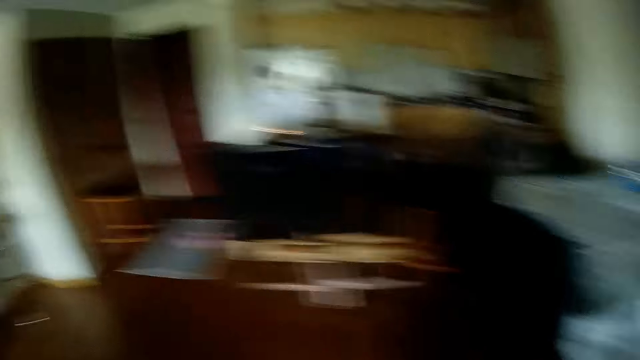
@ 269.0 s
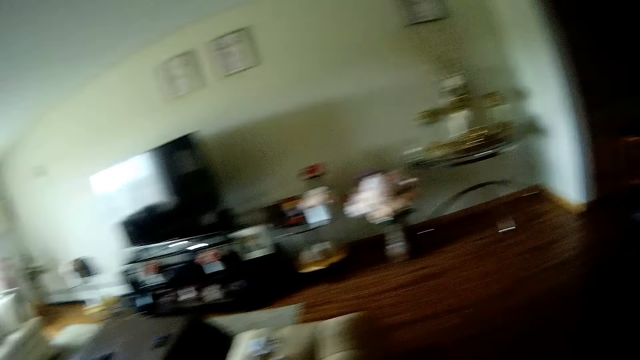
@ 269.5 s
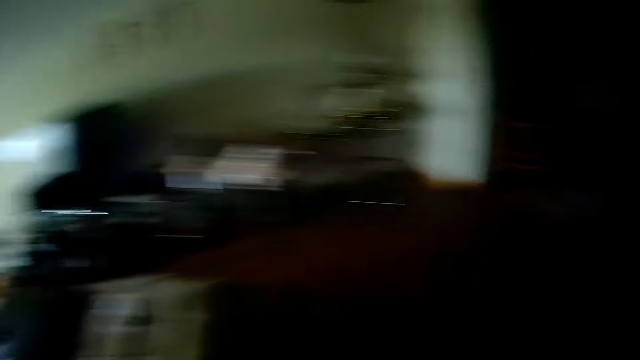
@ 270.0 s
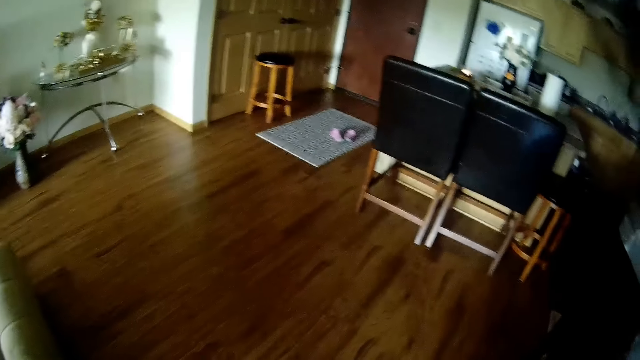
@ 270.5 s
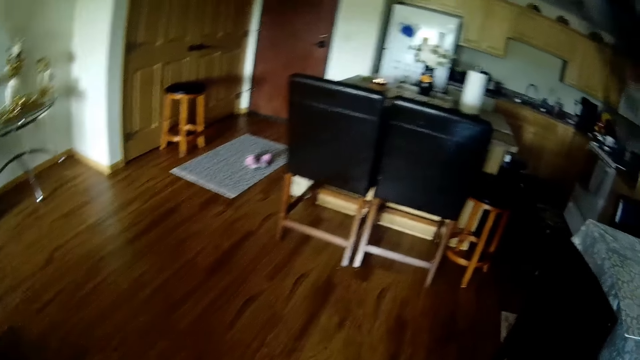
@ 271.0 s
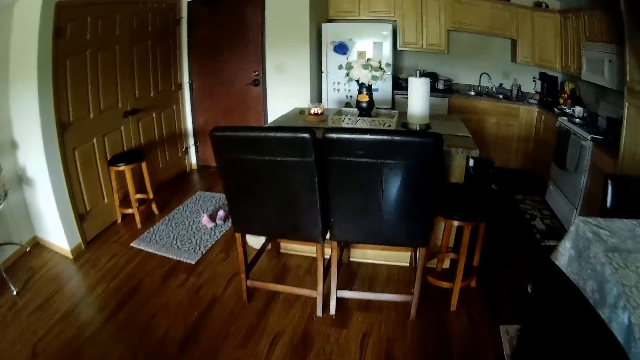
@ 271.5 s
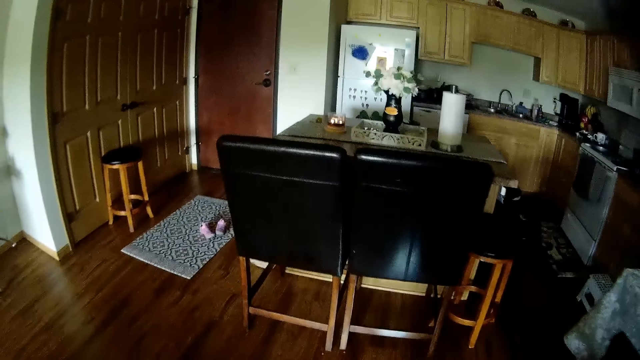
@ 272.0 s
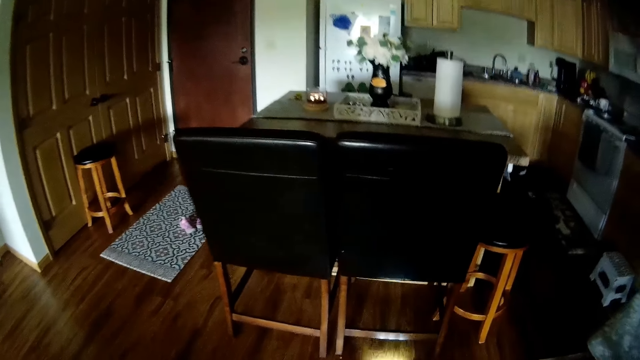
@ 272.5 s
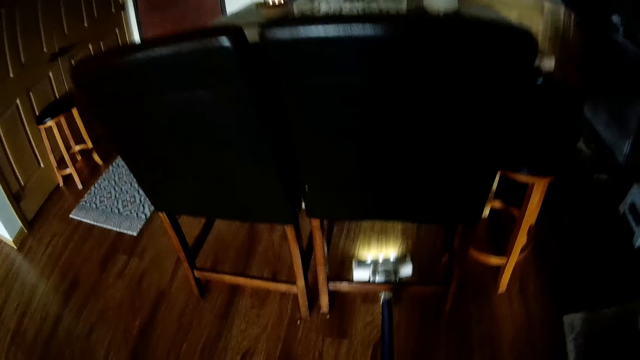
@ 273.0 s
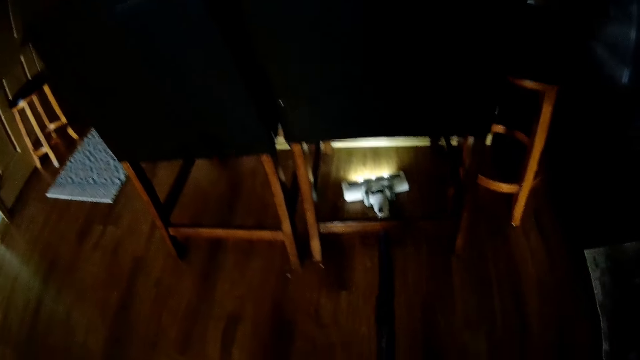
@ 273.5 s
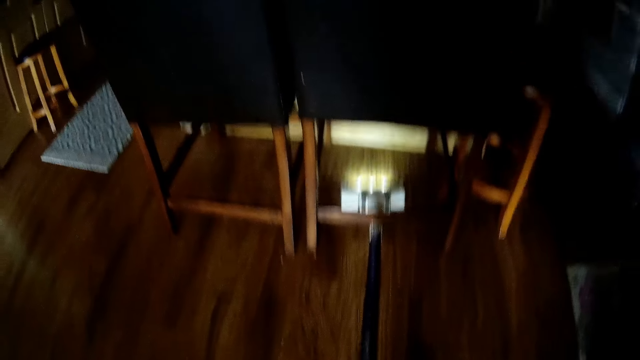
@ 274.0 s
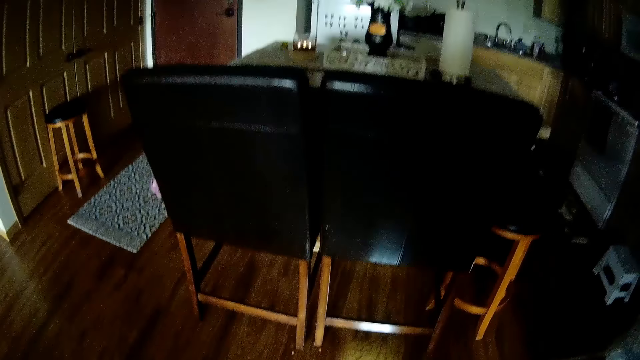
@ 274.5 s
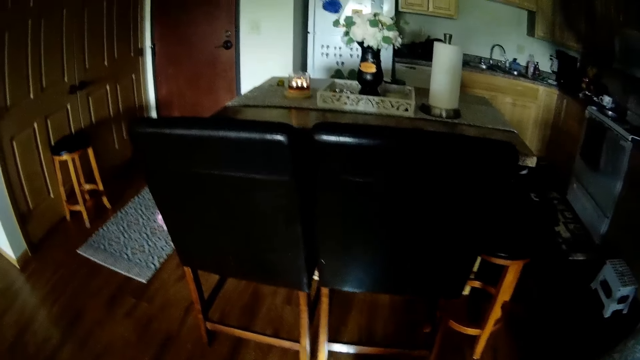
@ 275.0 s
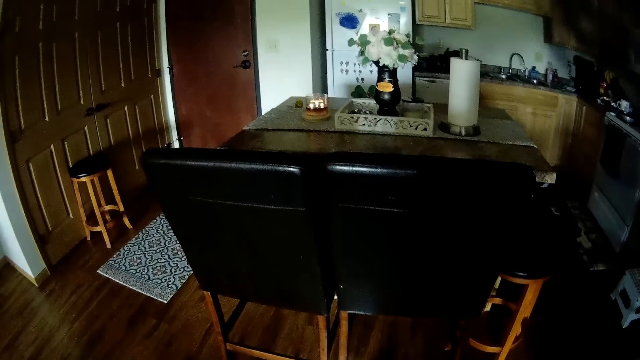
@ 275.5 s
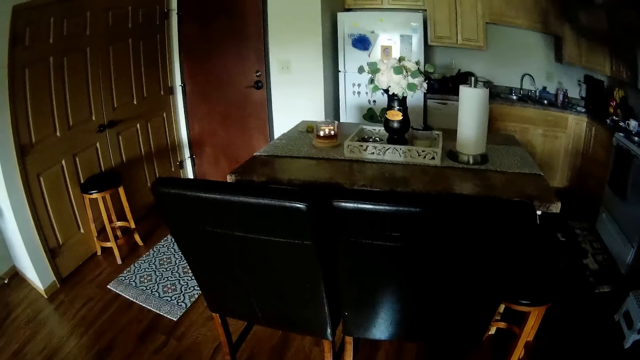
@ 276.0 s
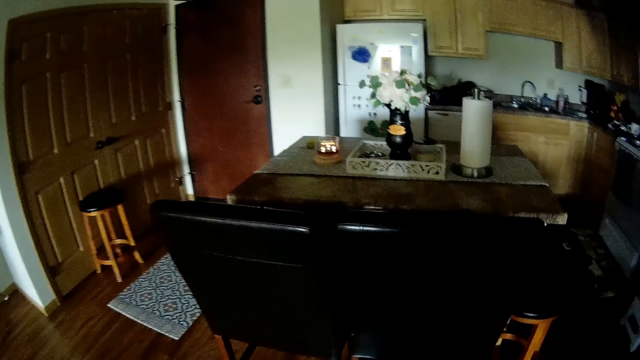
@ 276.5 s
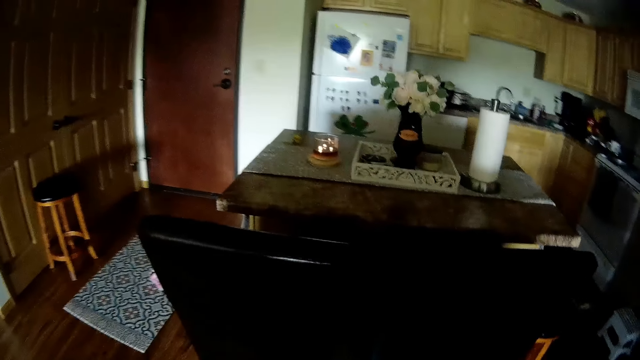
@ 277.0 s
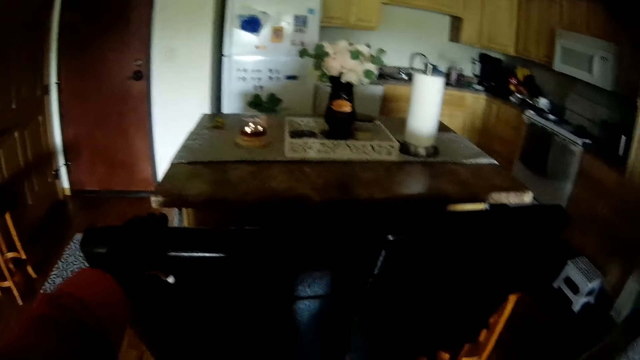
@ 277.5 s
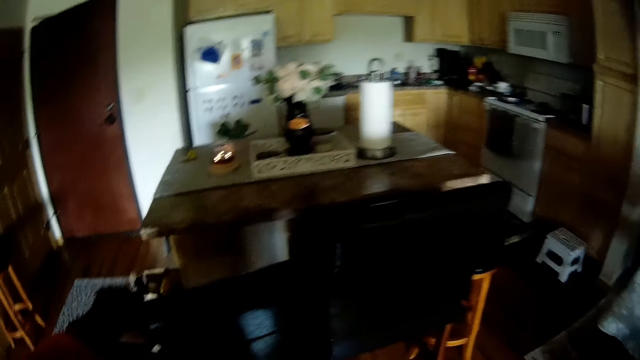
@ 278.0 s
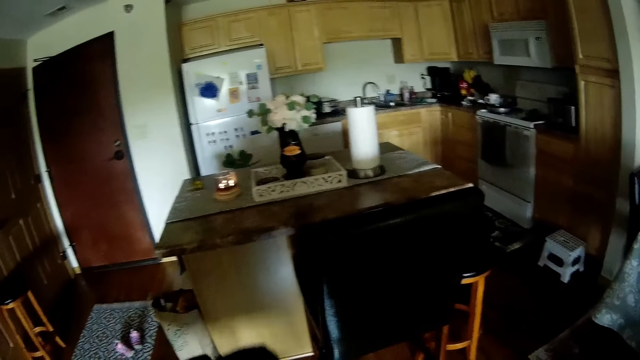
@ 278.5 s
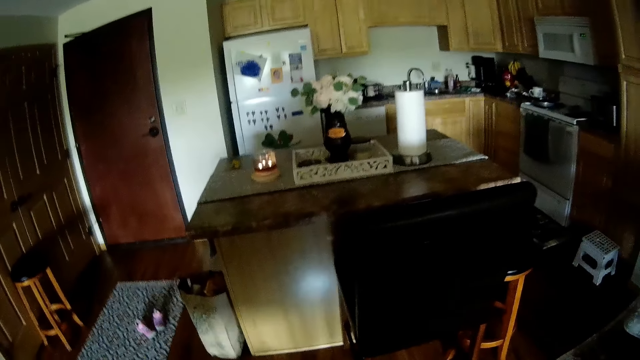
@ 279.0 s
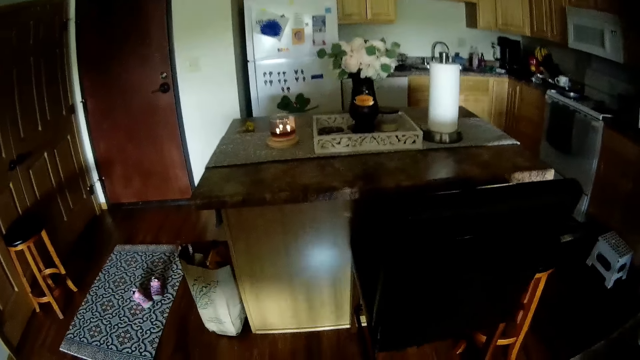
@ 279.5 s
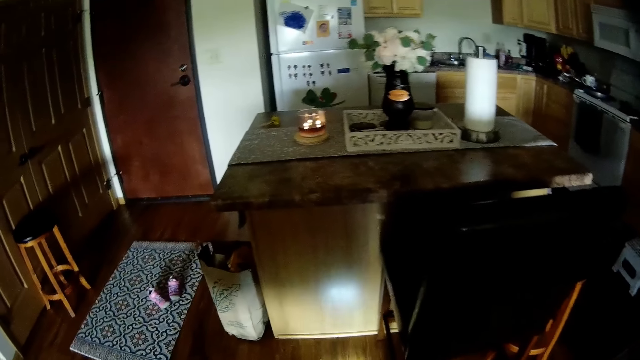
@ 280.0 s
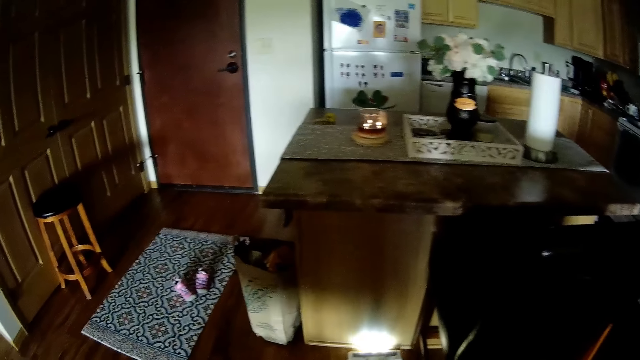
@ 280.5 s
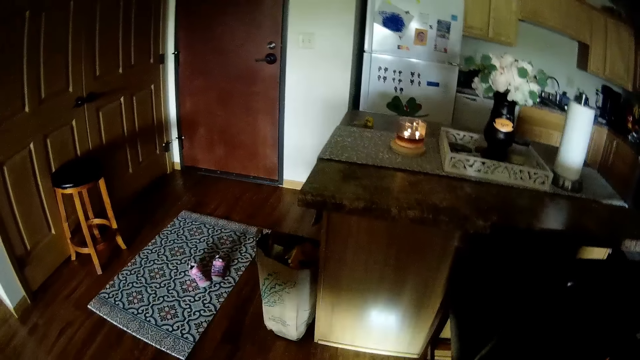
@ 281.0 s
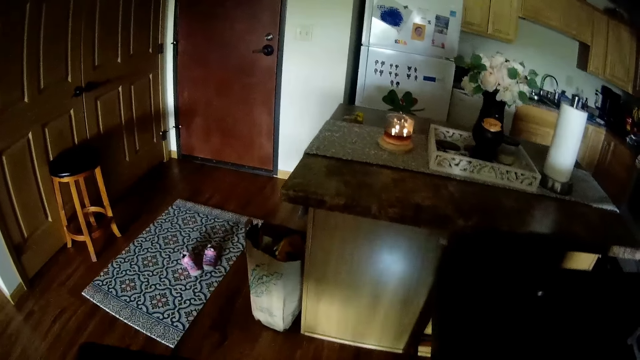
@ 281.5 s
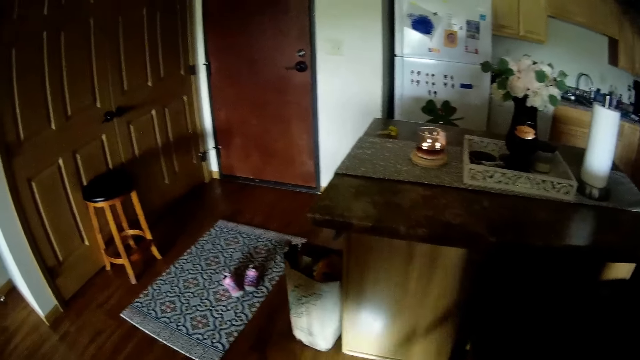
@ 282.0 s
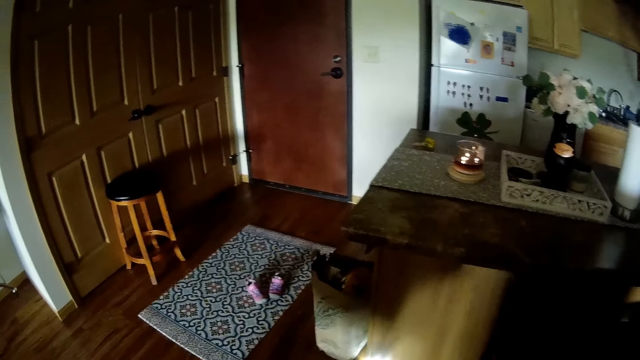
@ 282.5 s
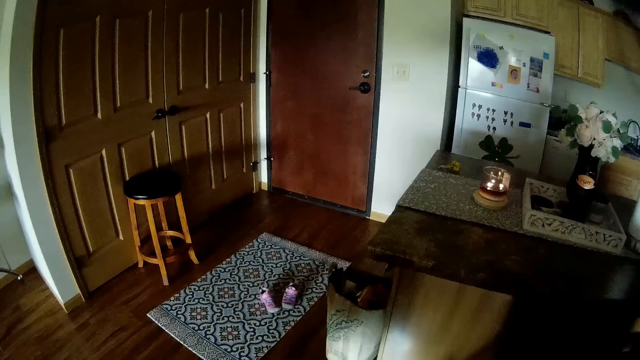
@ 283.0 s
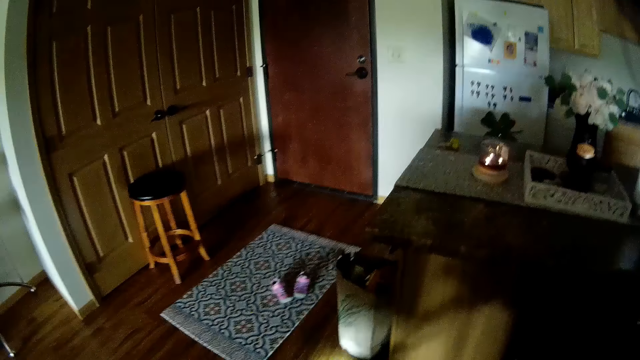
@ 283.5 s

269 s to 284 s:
The camera wearer looks around. She cleans. She pulls out a black chair with her left hand. She cleans.

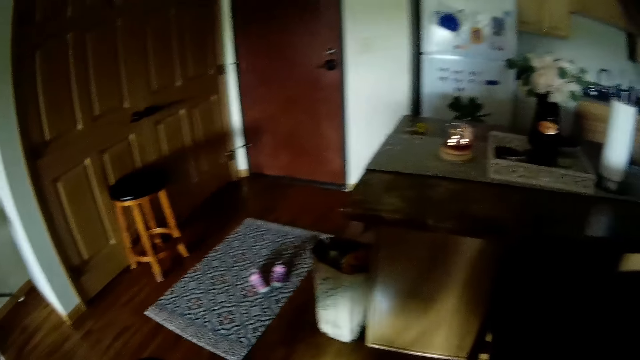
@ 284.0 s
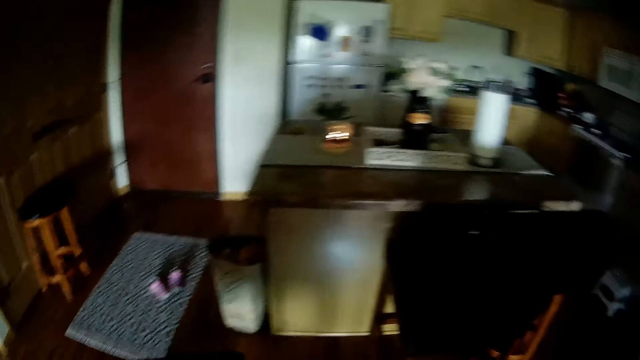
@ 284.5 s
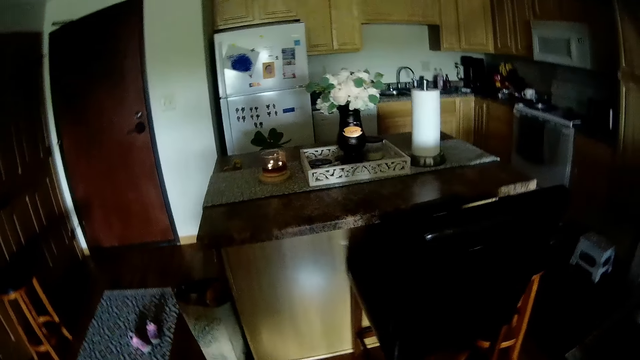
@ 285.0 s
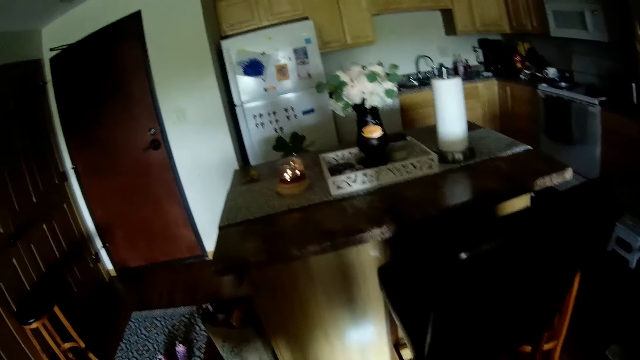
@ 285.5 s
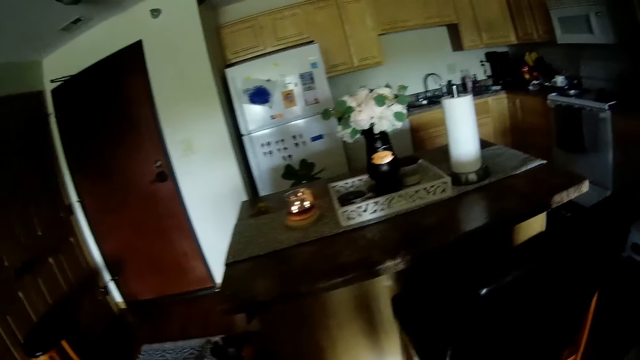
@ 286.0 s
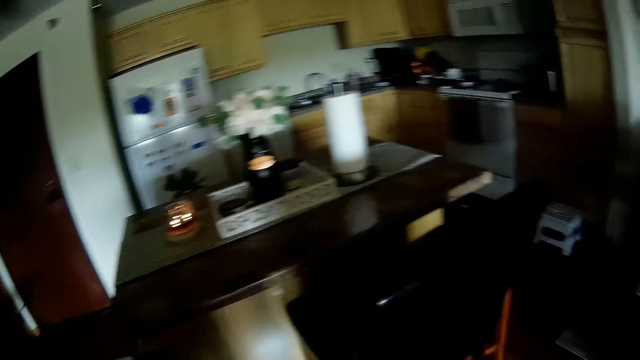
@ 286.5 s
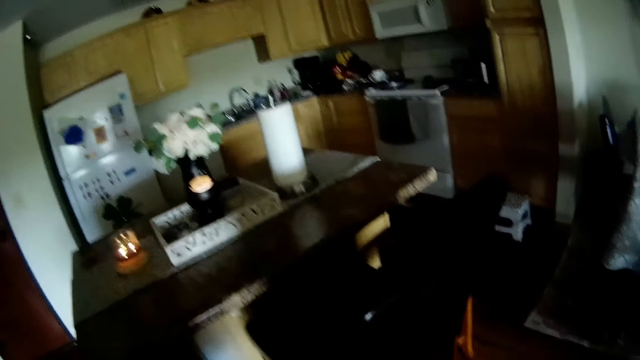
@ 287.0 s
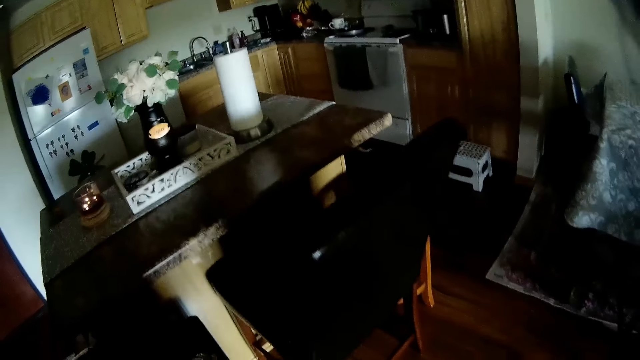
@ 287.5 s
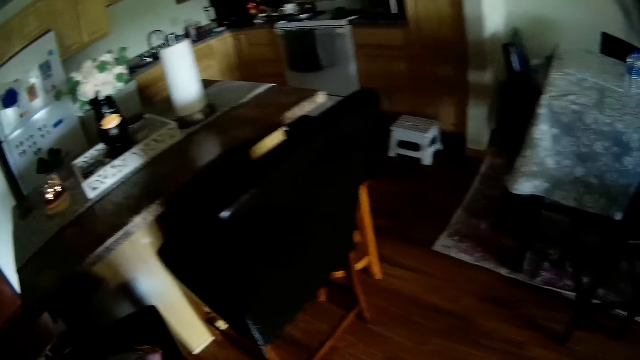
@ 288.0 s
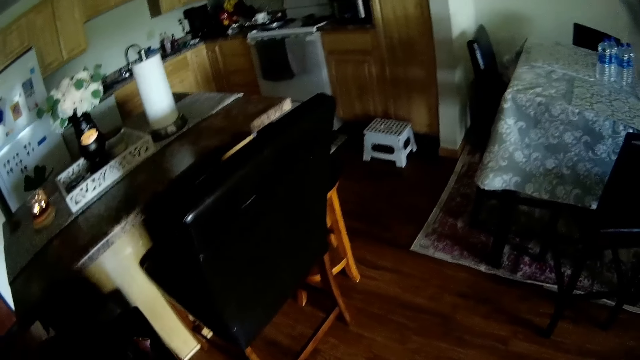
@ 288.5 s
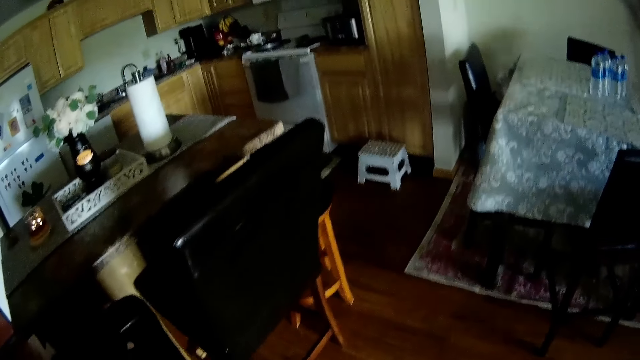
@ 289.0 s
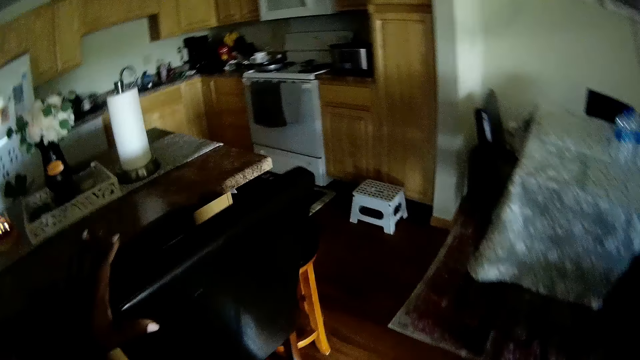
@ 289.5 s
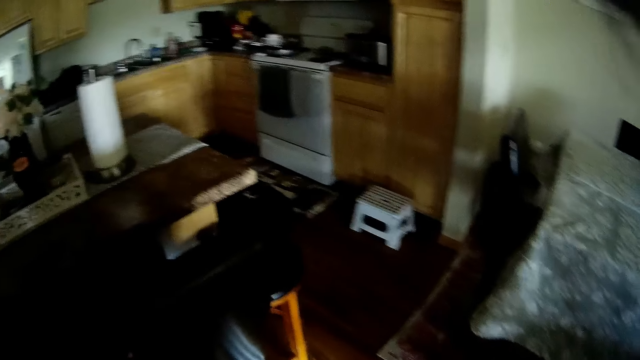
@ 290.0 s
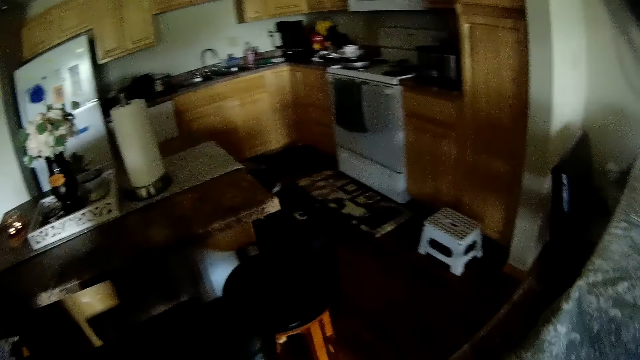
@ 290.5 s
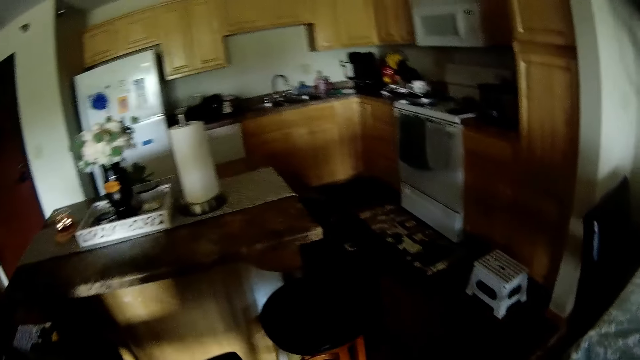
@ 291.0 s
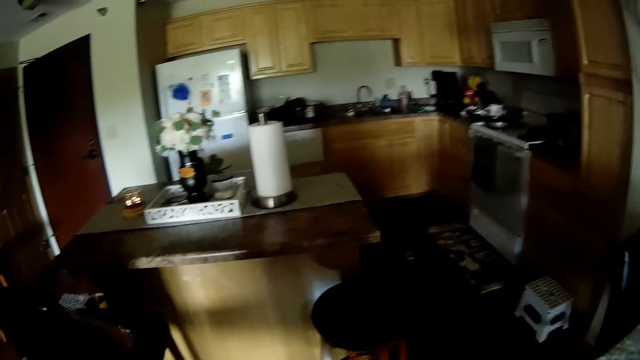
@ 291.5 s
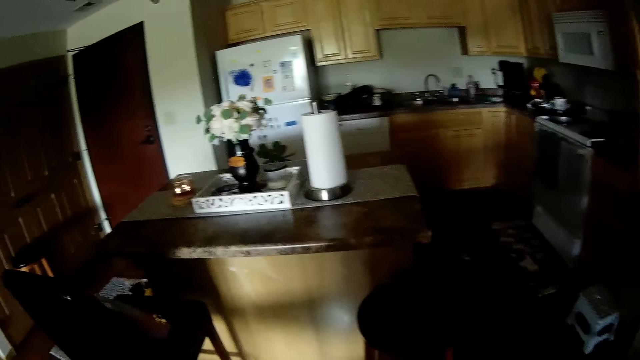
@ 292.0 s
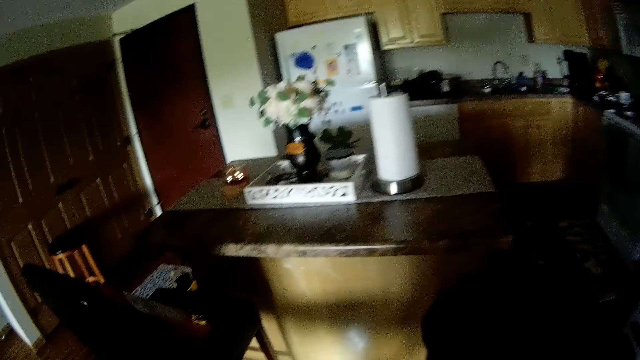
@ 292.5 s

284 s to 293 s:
The camera wearer returns the chair with her left hand. She moves the chair with her left hand.
